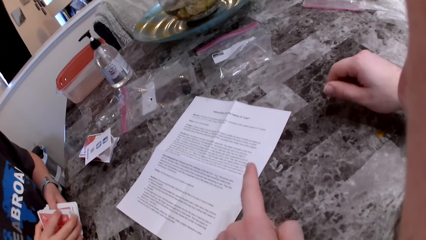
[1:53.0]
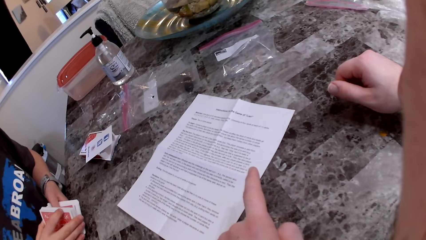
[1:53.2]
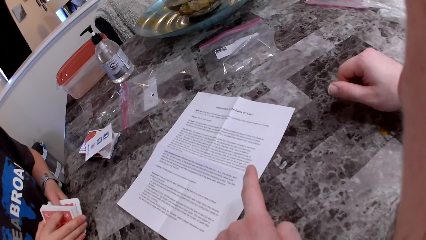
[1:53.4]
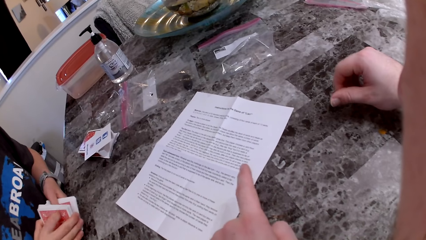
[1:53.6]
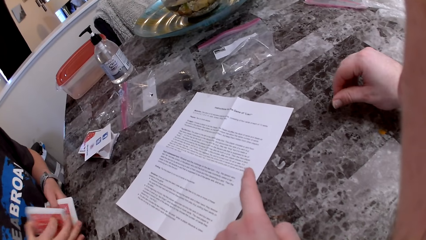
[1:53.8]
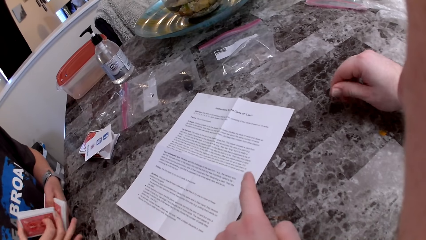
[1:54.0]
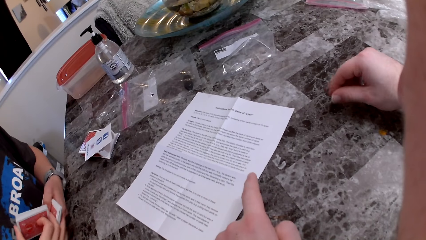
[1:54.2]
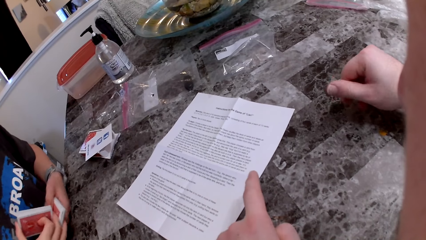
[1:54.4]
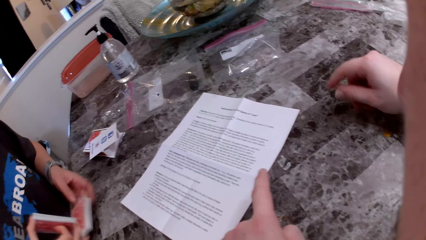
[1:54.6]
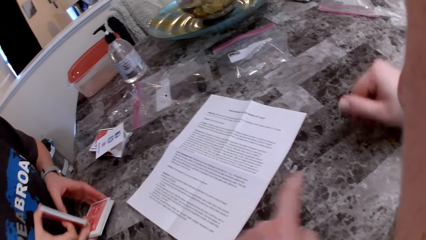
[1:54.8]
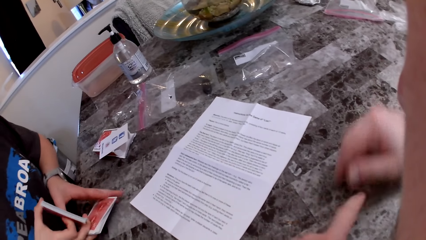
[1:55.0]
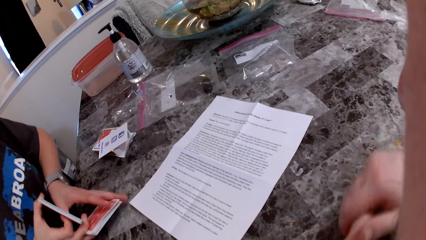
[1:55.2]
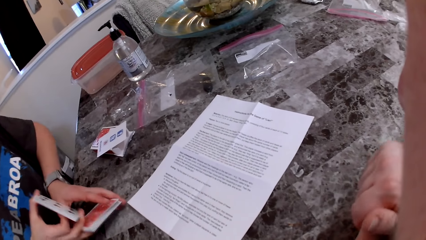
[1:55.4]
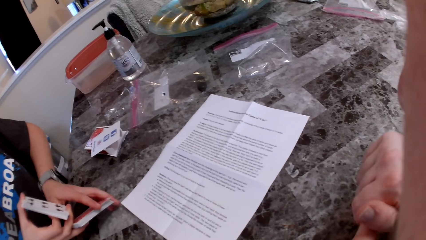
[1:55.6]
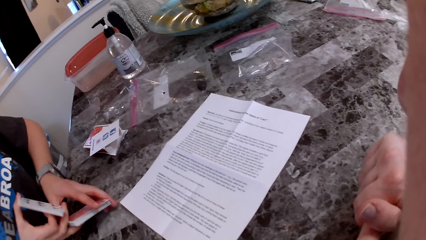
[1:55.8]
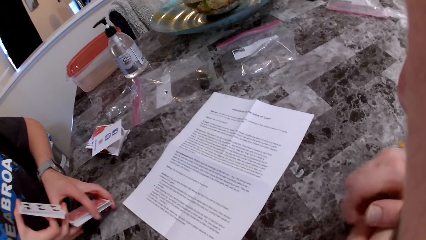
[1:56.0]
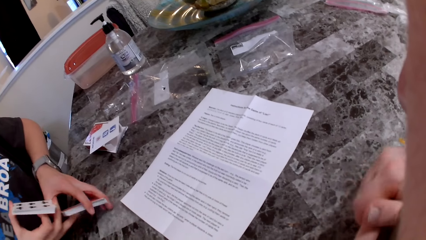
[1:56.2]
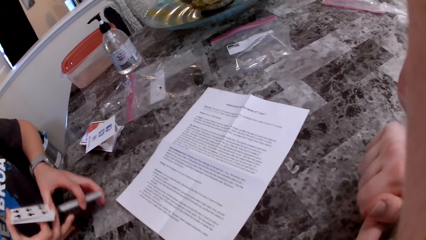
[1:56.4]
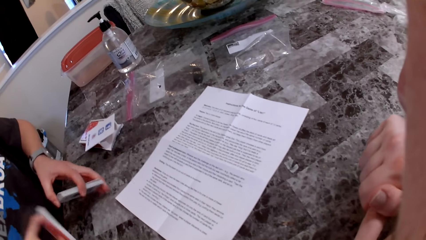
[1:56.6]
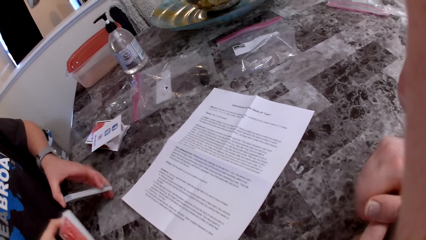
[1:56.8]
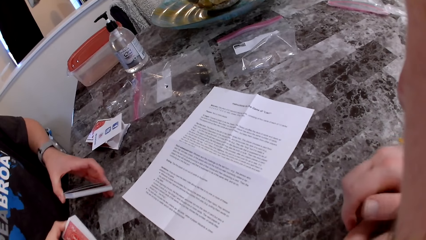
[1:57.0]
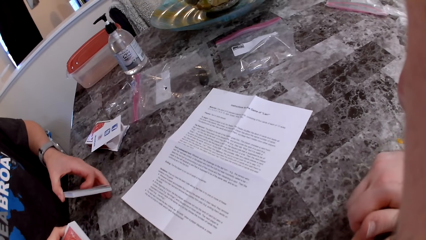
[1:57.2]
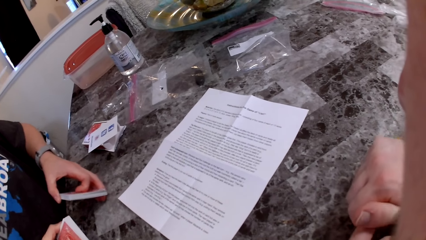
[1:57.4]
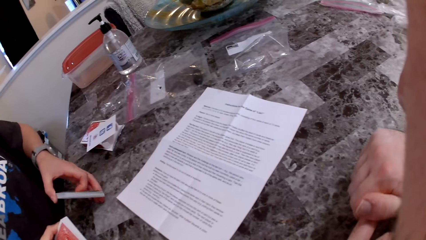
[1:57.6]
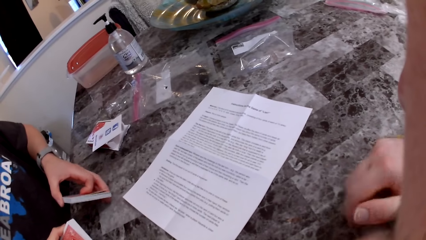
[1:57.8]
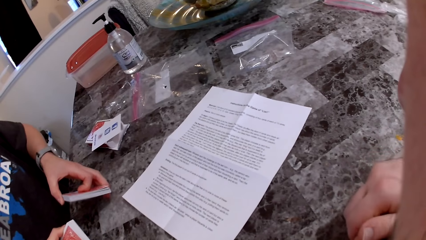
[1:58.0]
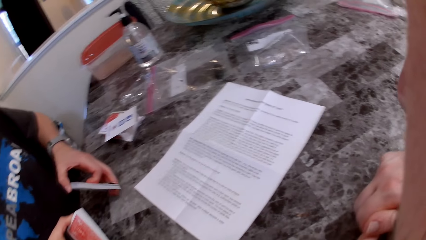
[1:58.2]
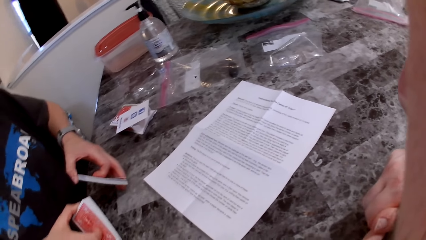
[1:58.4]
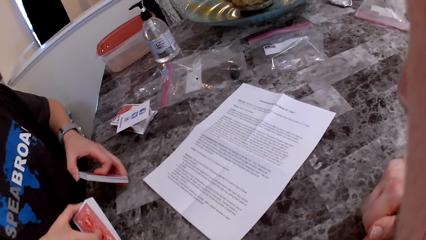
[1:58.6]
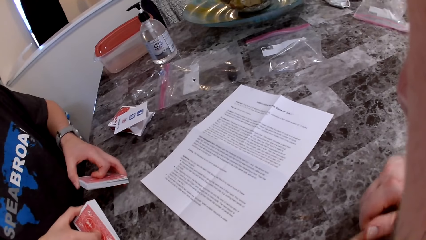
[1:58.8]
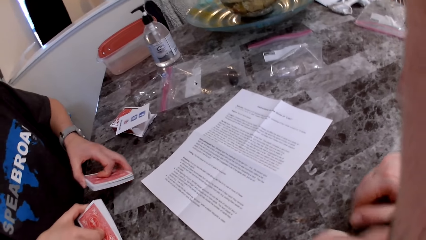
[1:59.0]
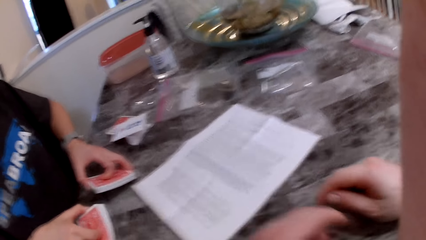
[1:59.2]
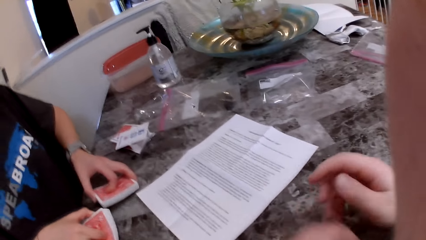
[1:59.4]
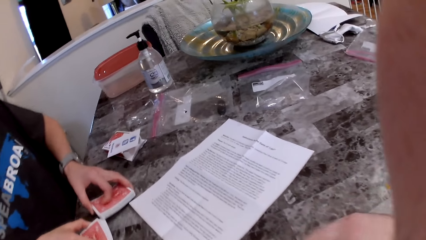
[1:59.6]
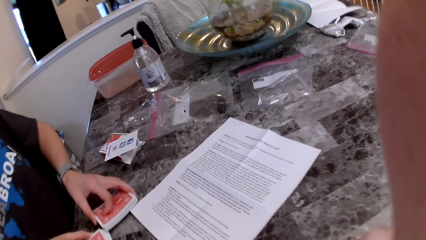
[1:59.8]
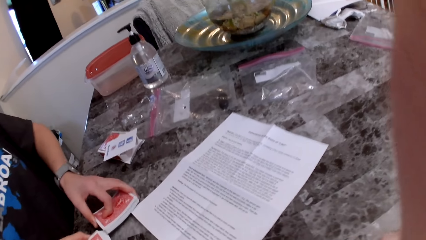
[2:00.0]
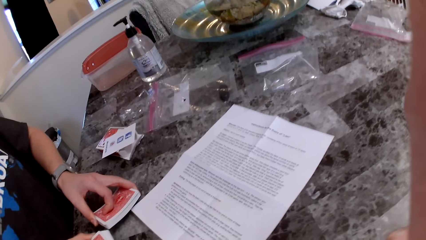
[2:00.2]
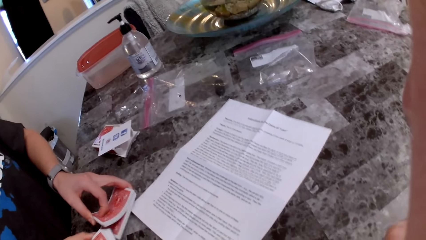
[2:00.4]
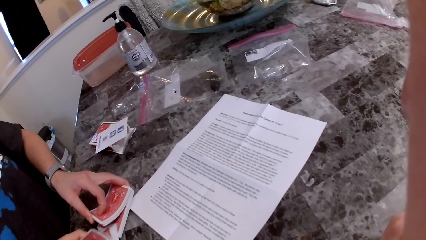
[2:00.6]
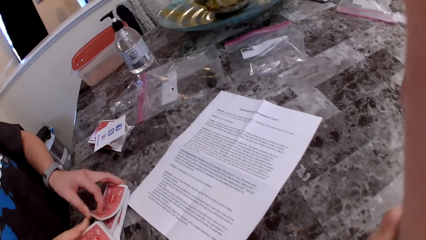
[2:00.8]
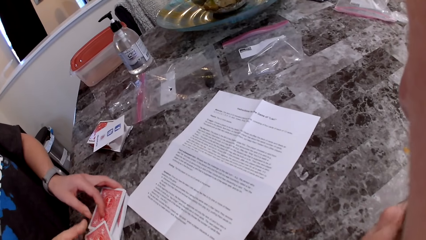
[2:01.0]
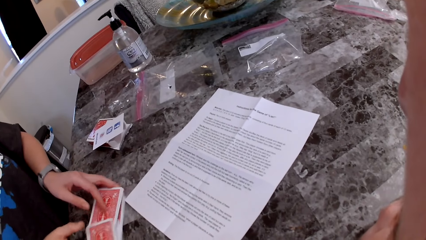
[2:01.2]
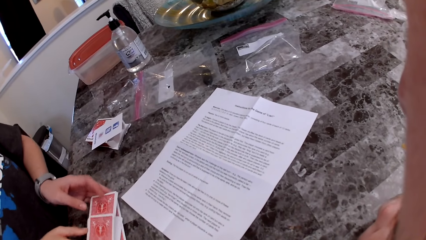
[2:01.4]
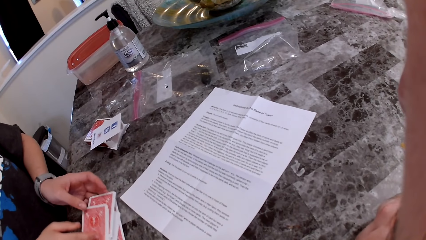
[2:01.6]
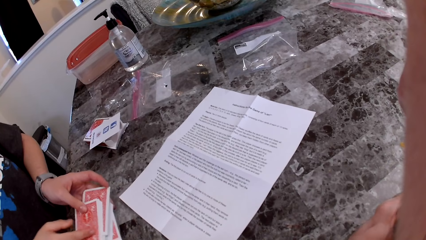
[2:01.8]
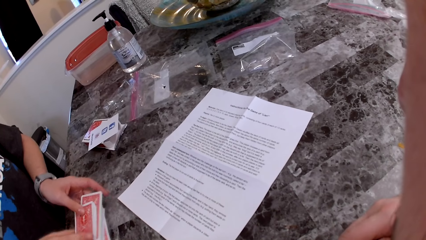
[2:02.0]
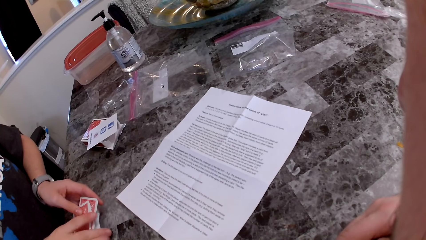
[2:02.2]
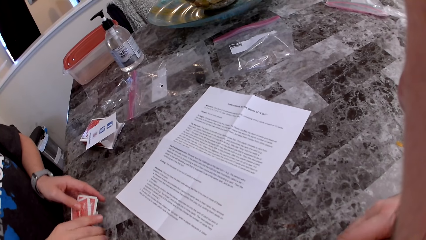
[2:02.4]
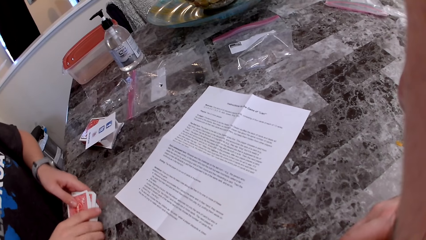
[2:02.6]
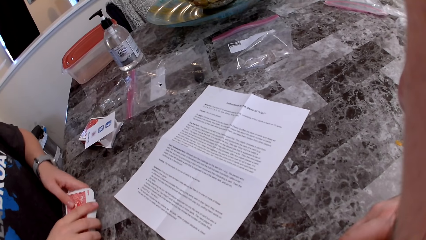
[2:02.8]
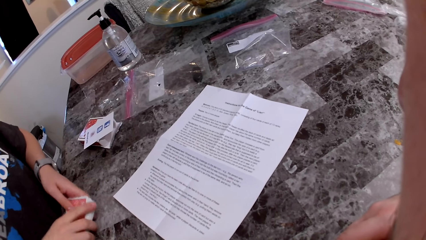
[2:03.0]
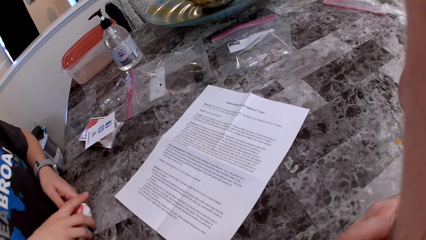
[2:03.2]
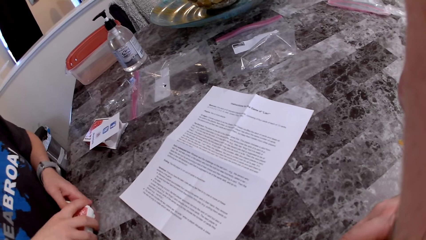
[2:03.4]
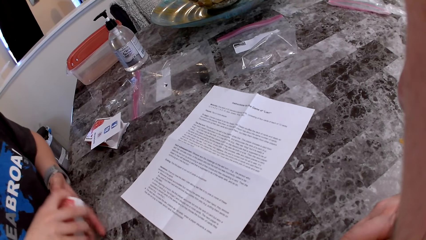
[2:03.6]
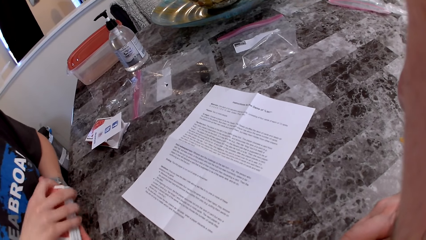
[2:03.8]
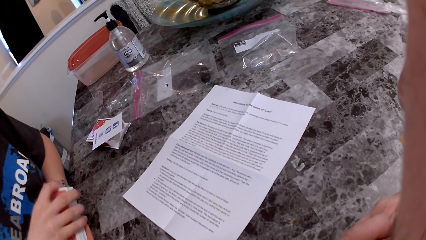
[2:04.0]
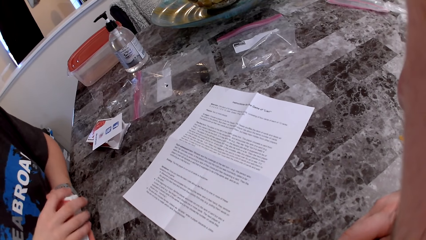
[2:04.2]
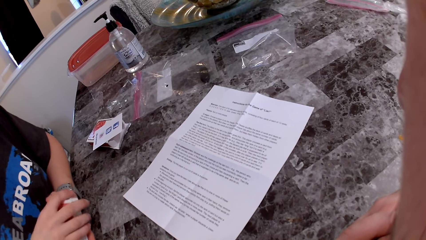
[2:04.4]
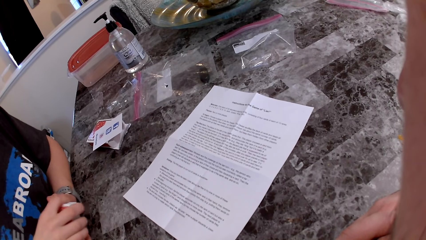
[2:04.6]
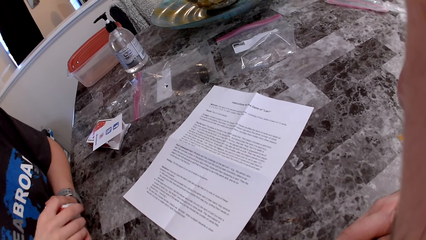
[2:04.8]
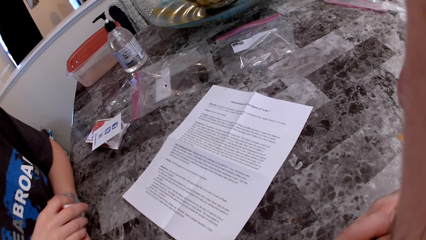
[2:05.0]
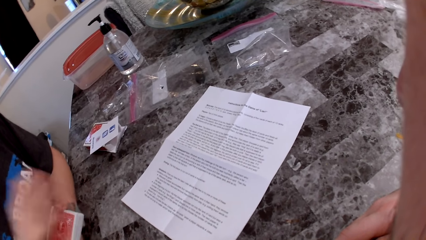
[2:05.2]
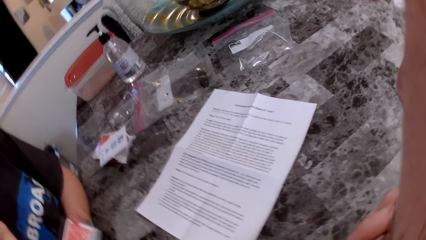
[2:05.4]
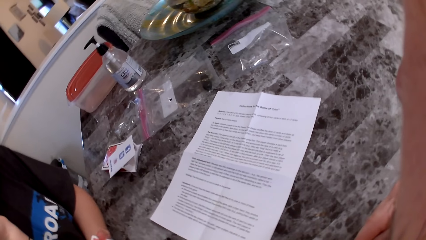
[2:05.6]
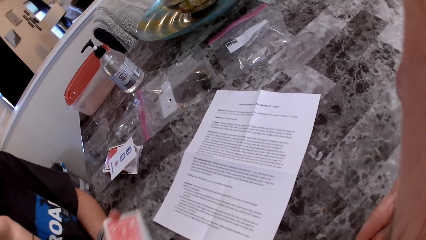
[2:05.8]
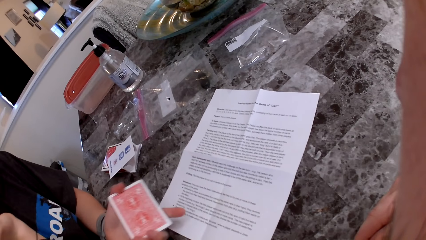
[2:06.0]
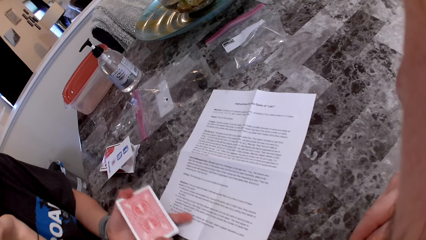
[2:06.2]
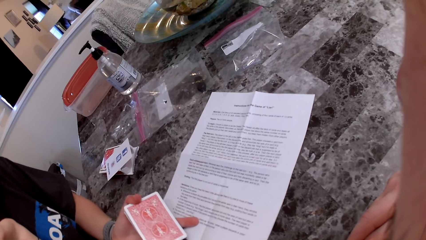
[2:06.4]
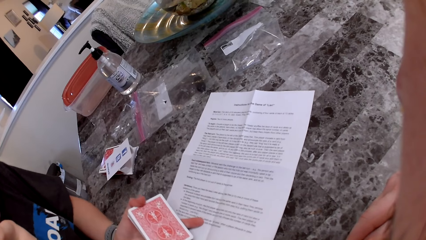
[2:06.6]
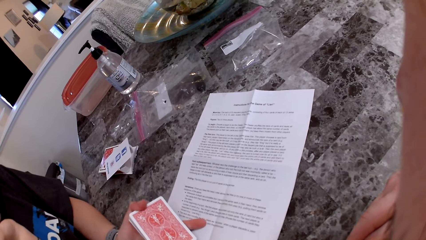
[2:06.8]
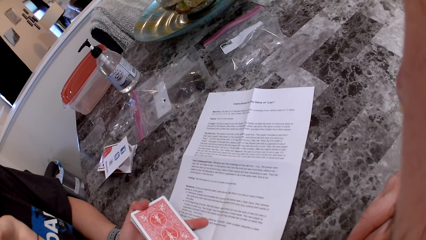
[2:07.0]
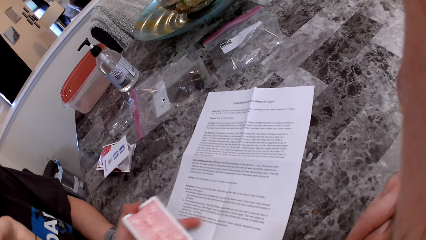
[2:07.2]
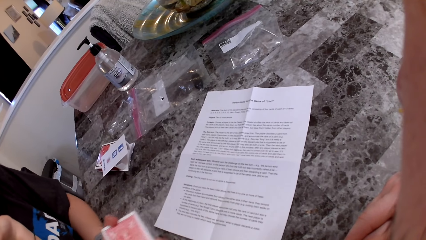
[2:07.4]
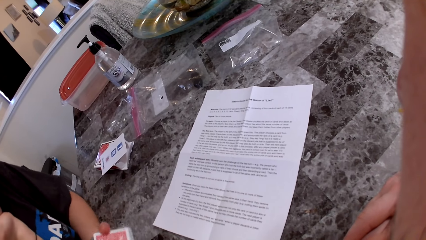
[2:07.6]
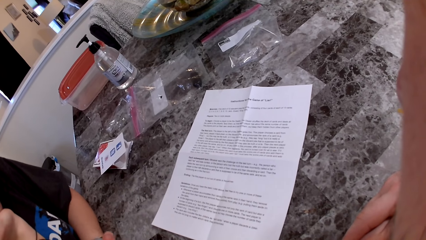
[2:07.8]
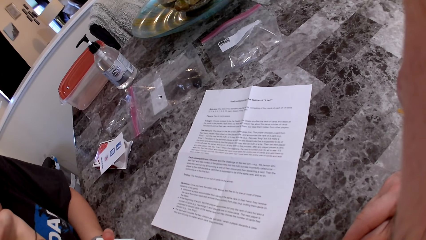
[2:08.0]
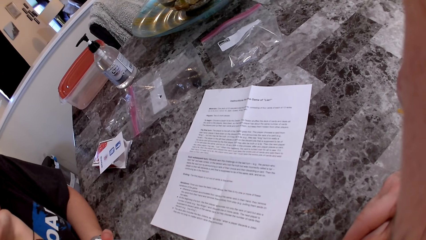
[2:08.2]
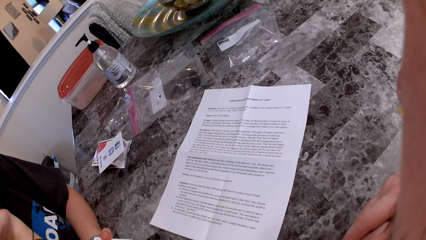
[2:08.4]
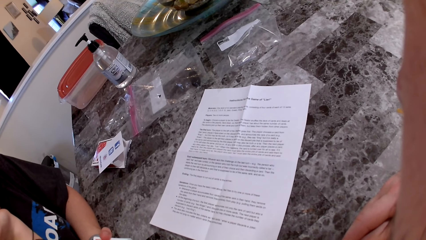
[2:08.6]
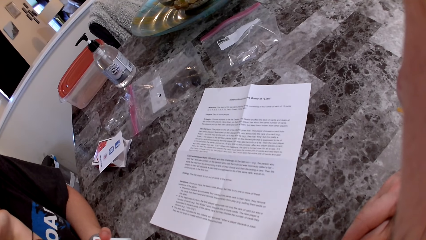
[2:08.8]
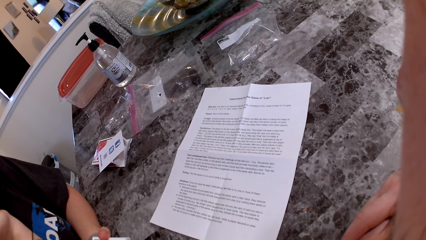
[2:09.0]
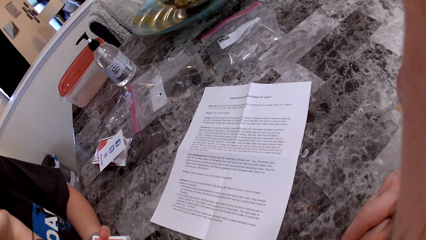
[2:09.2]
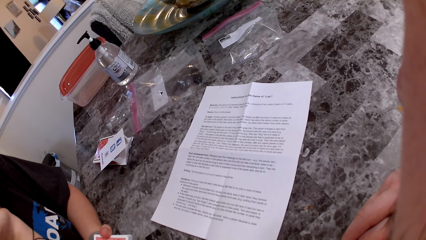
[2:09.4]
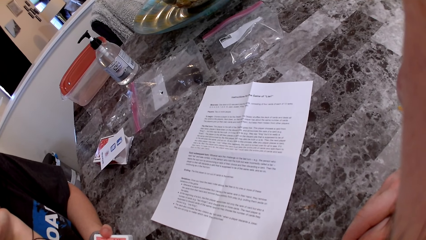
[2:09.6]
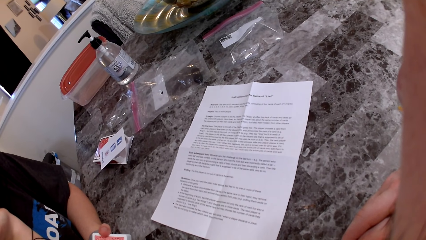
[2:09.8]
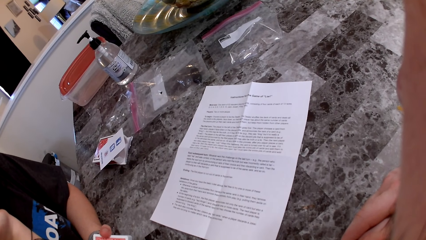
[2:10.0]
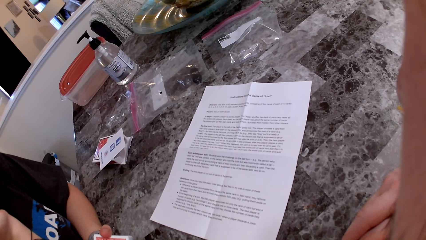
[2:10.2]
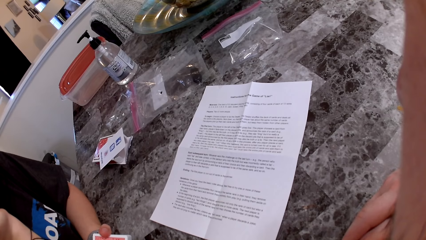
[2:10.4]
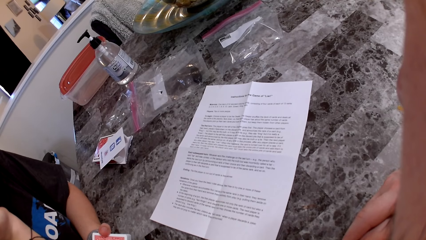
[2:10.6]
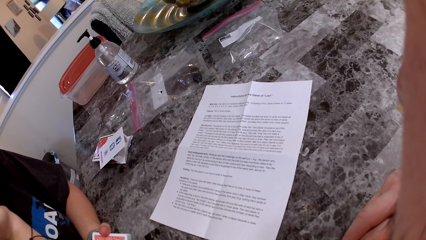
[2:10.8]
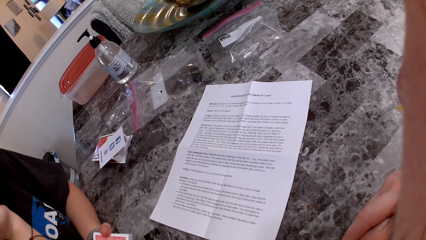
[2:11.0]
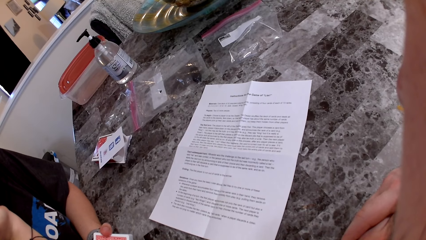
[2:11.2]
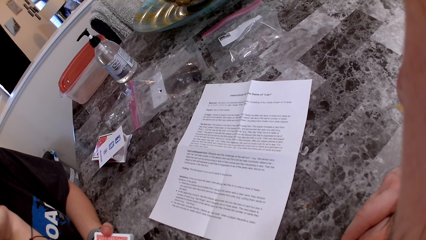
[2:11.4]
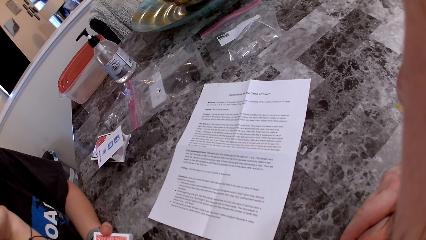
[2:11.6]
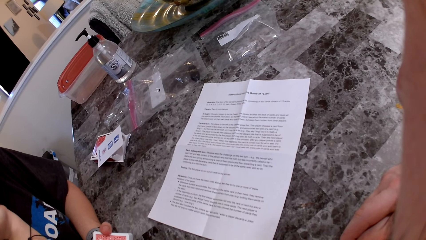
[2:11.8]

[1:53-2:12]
A woman inspects the play cards. The camera wearer reads the instruction manual or printed page. The woman shuffles the play cards. The camera wearer stares at the printed page. The woman touches the printed page. The camera wearer stares at the printed page.
